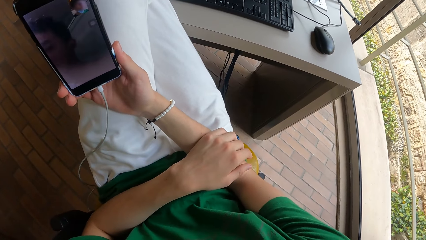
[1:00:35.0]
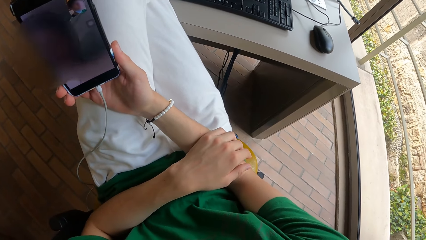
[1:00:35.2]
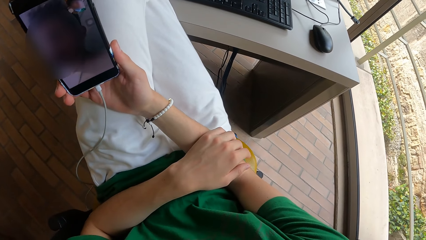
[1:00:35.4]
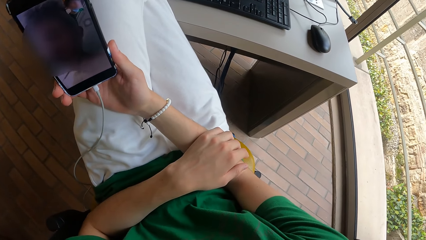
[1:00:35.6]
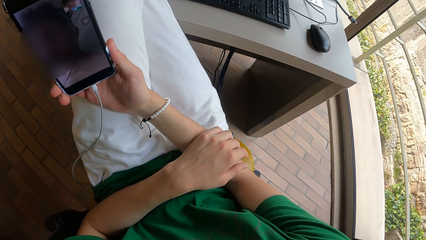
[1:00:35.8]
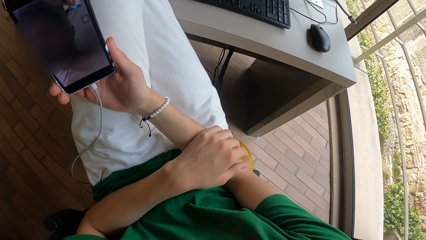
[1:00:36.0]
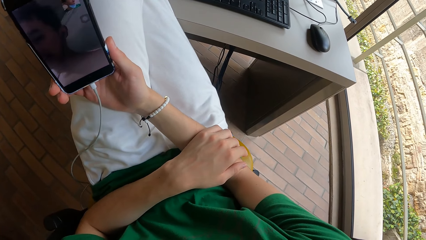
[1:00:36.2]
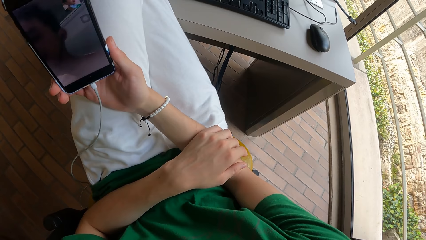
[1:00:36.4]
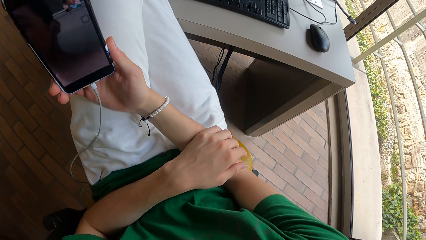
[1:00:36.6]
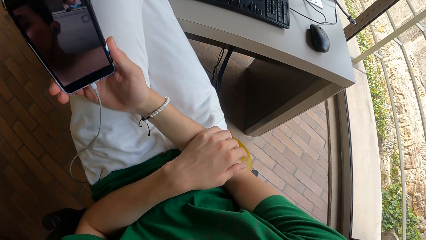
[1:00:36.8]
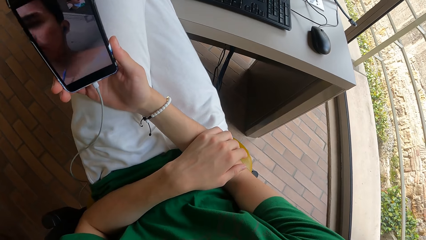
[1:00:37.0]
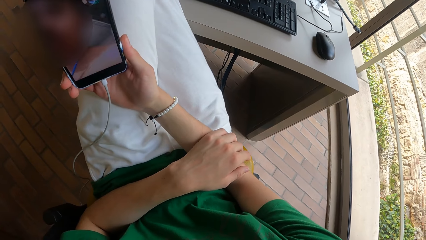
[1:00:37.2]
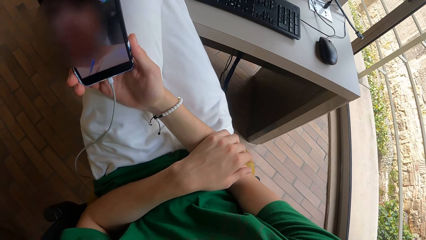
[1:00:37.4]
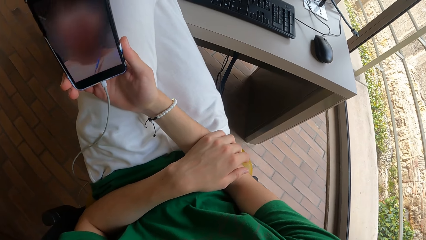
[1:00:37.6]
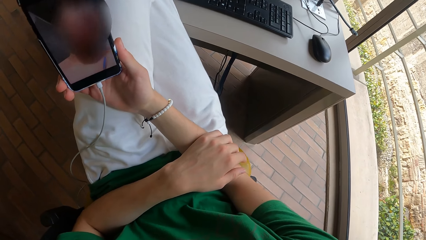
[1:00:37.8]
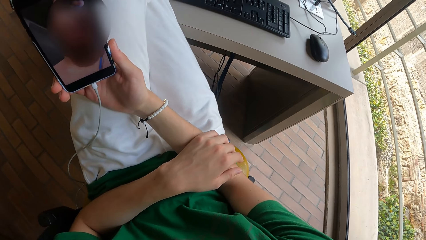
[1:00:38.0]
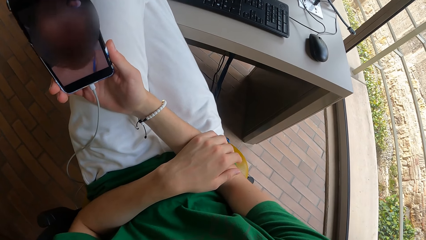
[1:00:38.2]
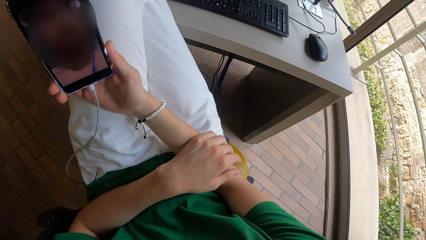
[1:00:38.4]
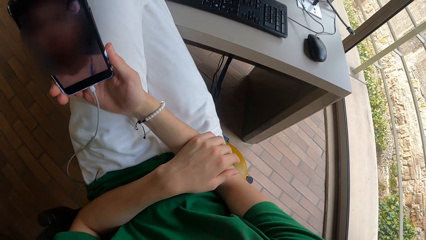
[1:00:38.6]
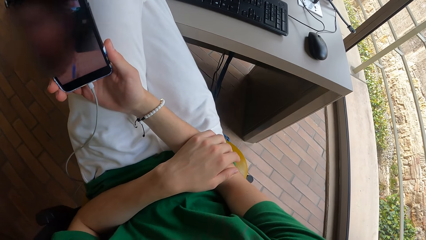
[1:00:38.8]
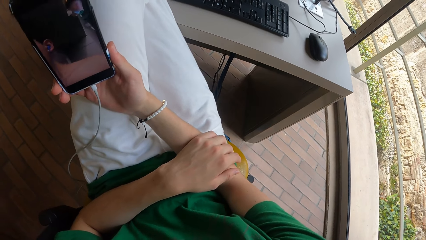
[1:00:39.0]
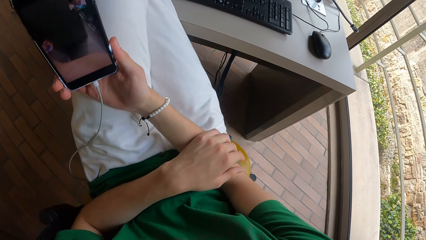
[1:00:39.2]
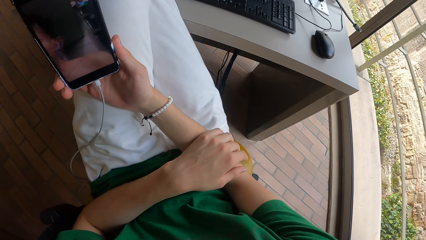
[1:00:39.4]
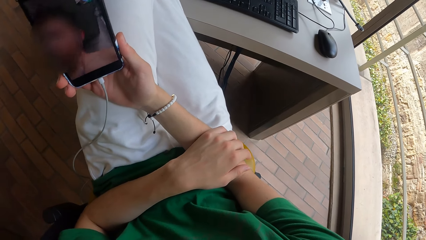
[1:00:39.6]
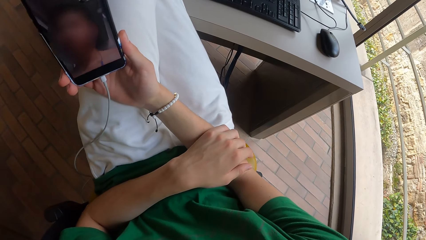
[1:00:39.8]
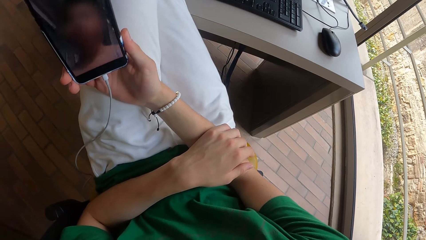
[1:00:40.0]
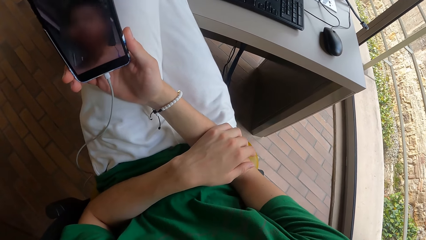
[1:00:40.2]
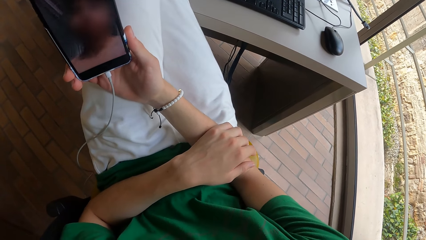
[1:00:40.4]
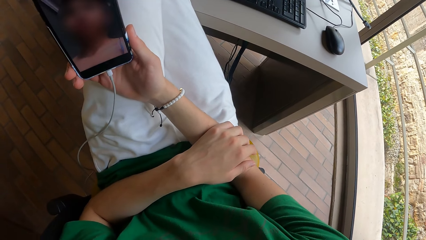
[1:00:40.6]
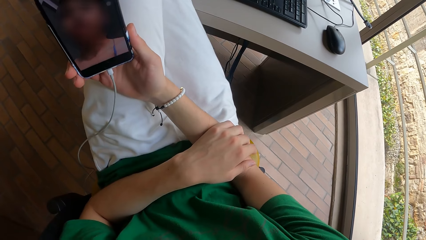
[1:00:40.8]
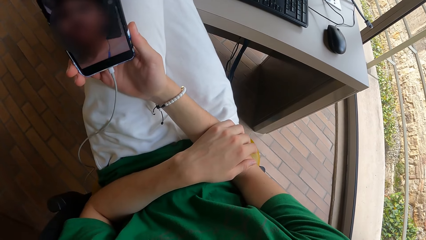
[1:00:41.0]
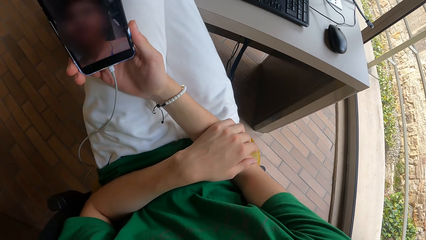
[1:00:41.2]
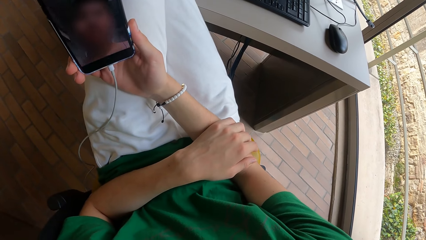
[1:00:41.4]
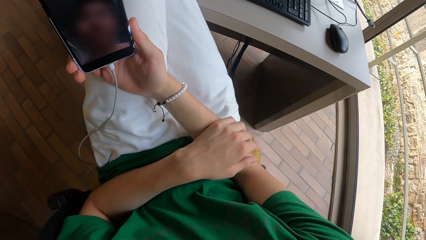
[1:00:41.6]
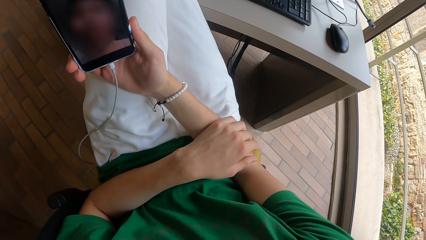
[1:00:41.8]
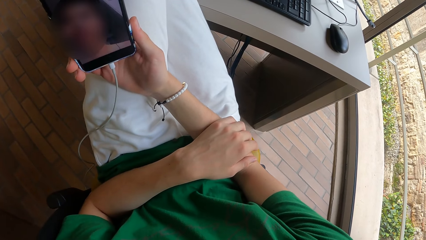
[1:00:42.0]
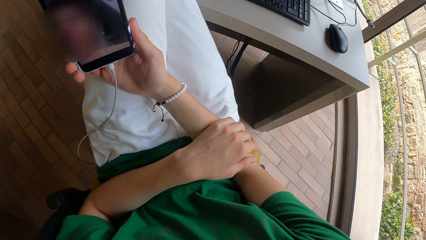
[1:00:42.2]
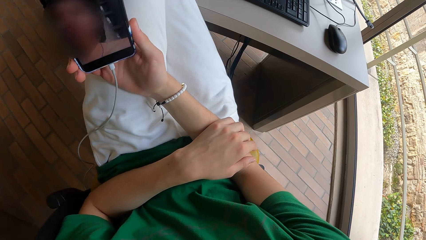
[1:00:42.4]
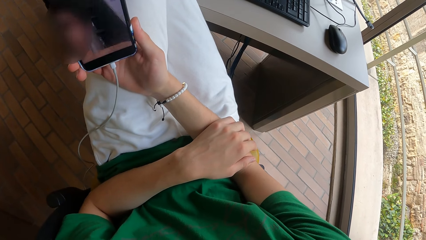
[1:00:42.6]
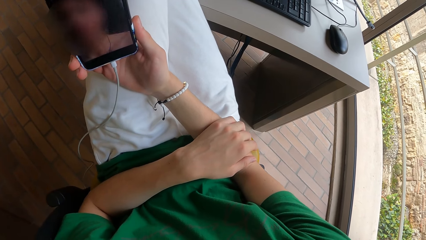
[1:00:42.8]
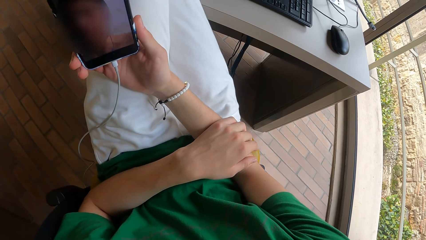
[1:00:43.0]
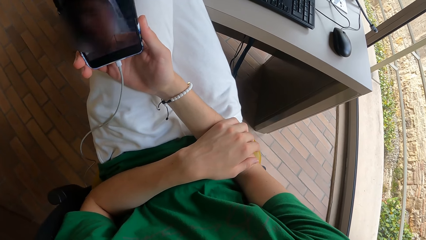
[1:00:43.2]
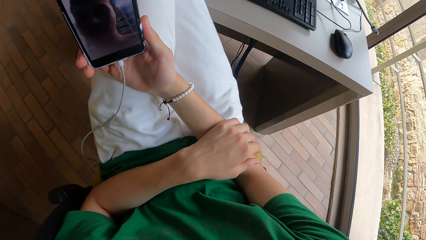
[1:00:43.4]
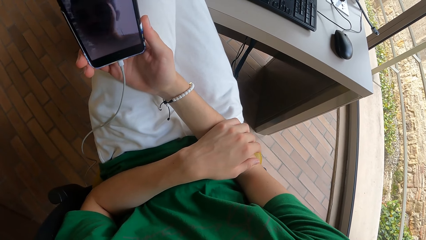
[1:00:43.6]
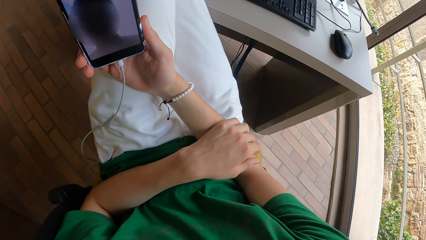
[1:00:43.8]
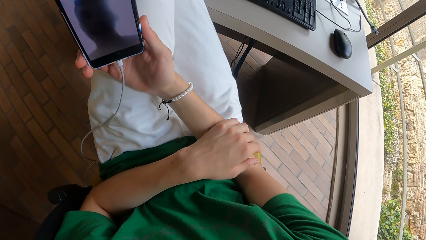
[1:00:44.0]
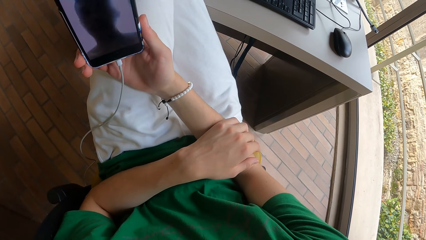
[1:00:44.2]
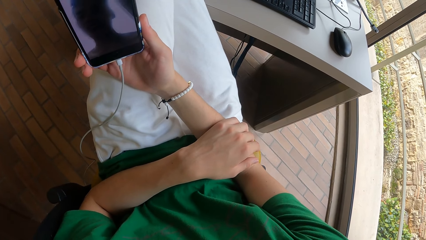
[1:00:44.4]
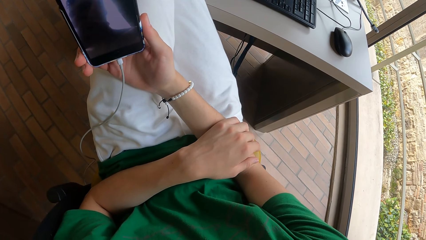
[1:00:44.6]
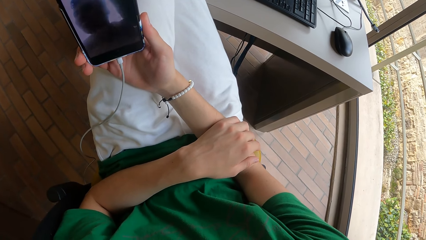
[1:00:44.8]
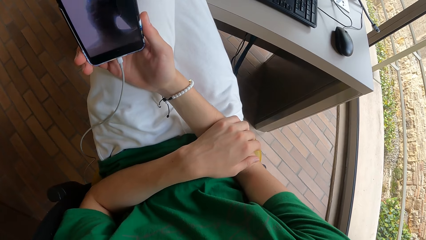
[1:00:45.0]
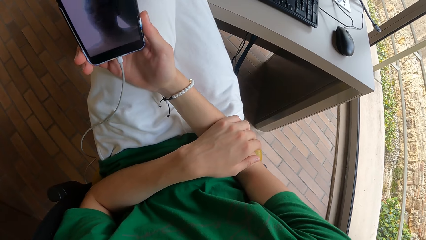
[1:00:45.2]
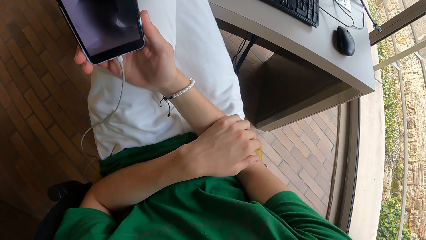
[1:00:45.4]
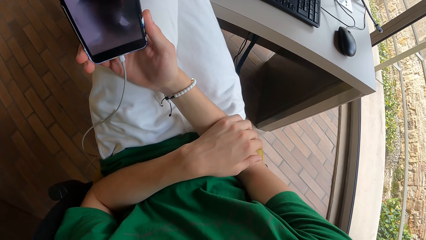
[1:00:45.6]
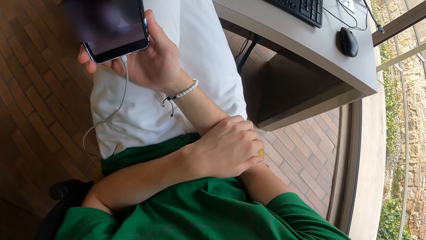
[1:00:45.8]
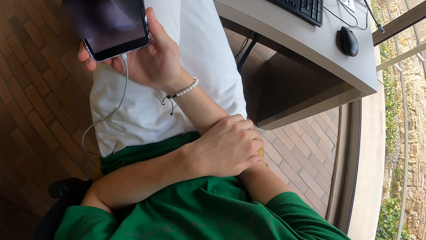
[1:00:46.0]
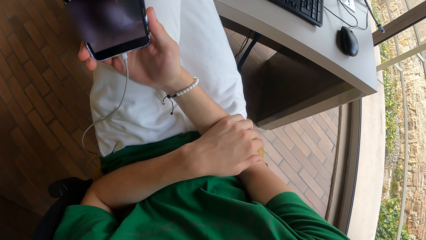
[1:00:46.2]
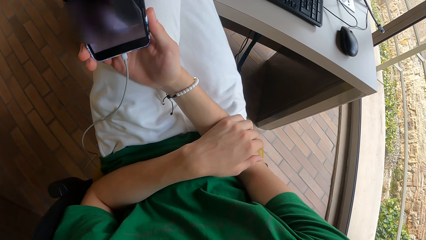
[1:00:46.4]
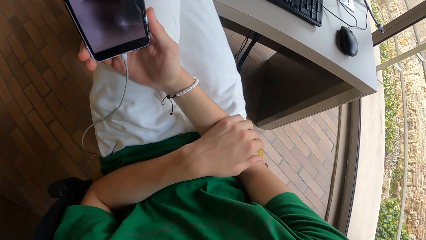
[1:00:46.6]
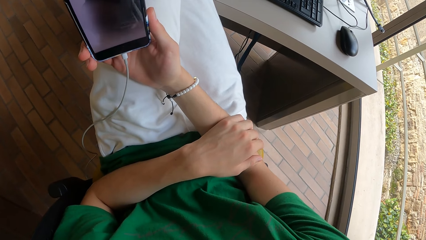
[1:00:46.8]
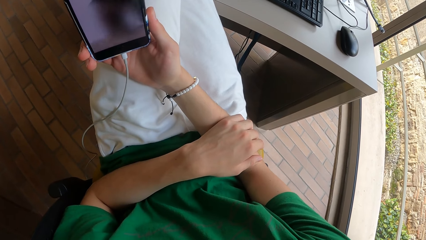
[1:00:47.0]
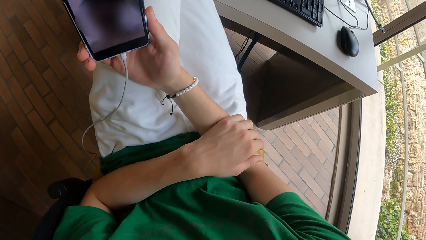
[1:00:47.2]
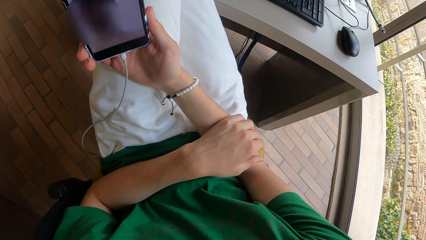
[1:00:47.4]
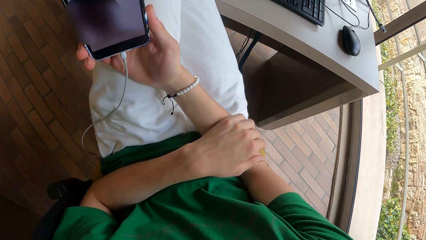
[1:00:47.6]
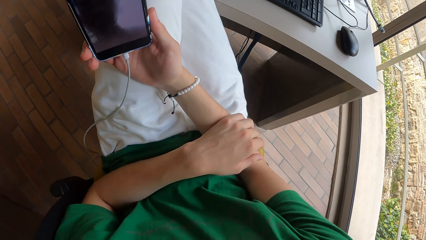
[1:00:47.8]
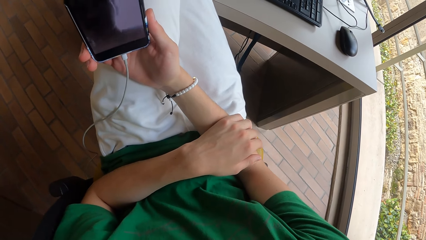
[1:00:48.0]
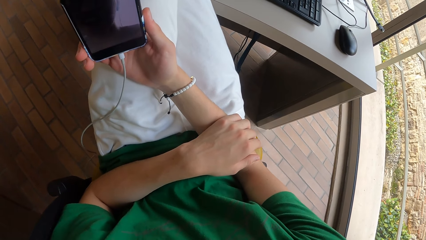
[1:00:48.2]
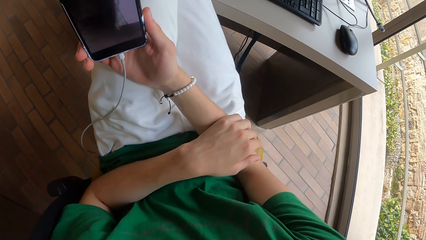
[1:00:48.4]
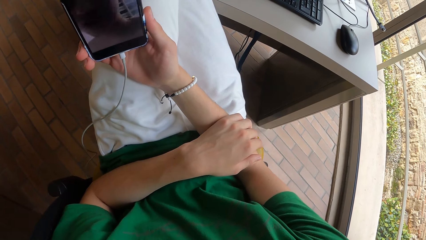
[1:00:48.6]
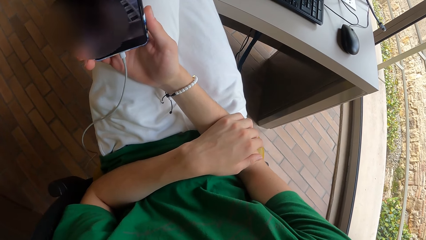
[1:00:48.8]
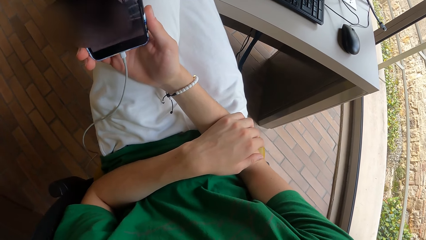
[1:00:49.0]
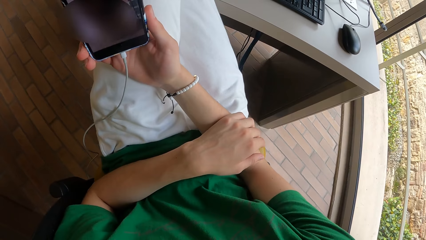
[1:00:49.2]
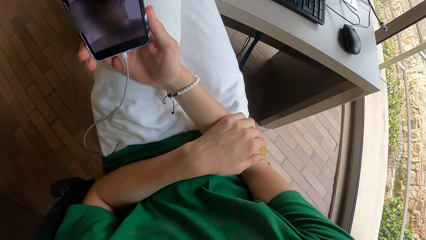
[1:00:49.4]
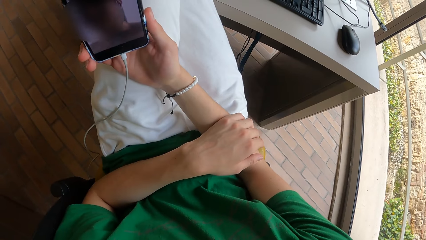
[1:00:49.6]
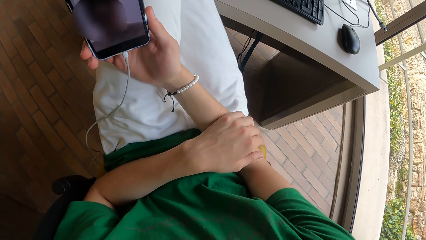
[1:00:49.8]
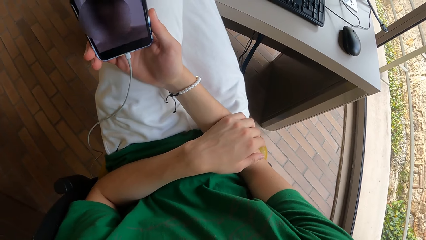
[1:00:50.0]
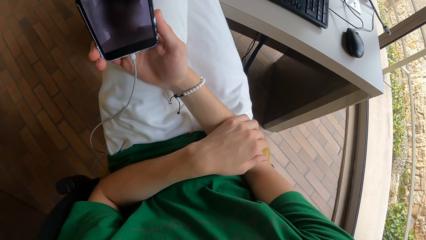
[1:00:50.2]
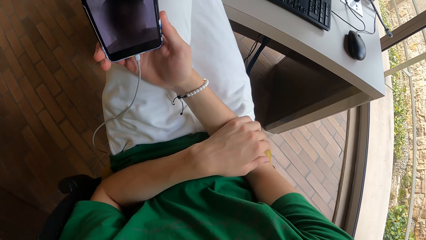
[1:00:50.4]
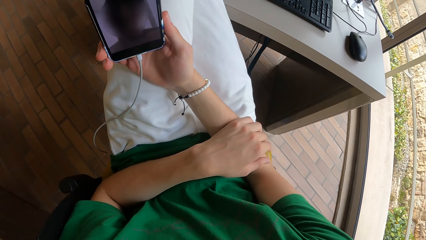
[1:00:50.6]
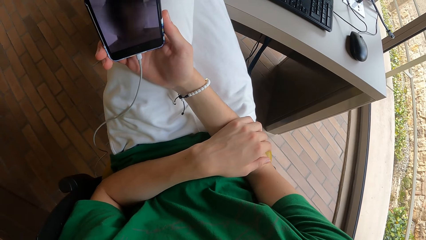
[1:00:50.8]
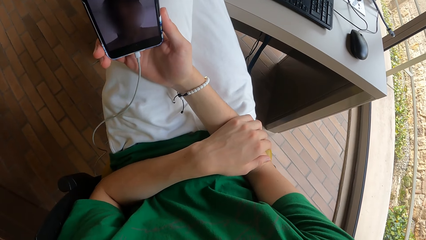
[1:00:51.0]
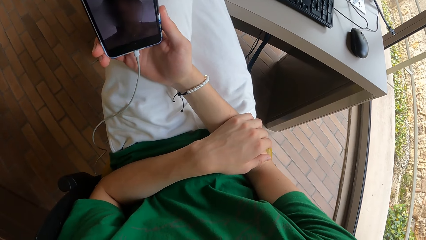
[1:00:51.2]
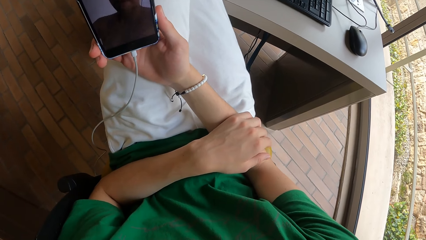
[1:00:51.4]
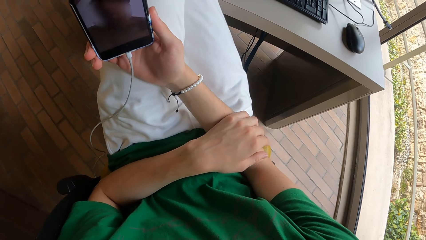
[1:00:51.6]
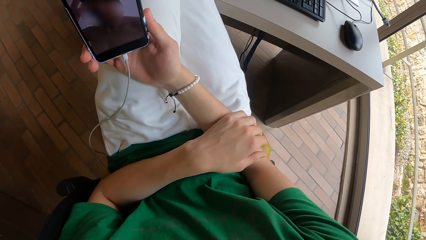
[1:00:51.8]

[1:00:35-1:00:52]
The camera wearer puts down his hand. He looks at the phone.
